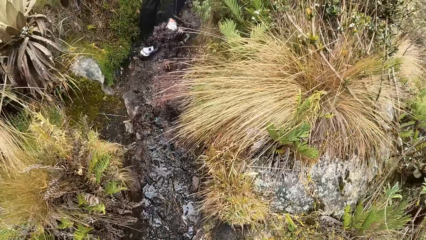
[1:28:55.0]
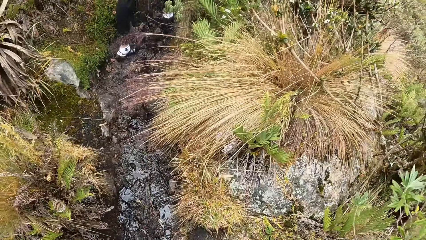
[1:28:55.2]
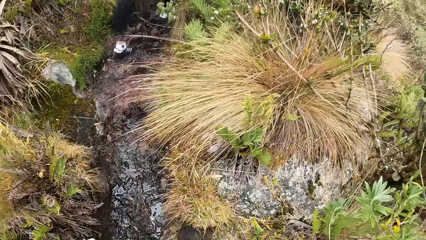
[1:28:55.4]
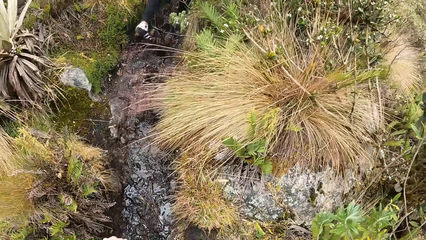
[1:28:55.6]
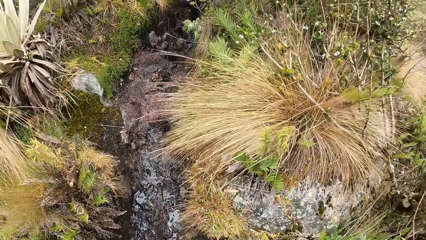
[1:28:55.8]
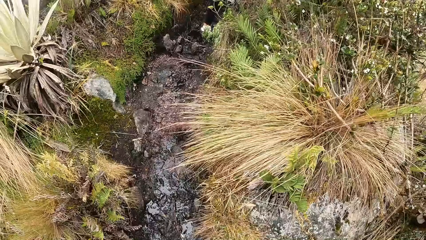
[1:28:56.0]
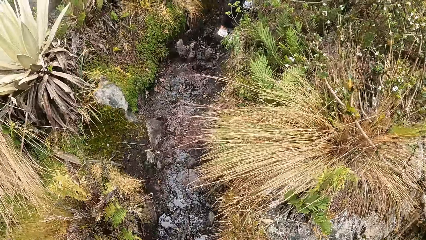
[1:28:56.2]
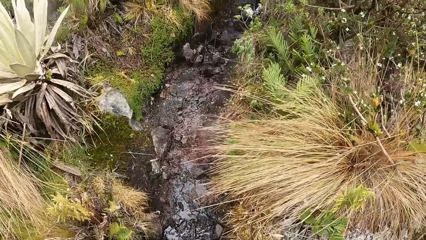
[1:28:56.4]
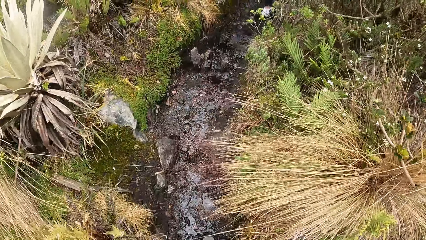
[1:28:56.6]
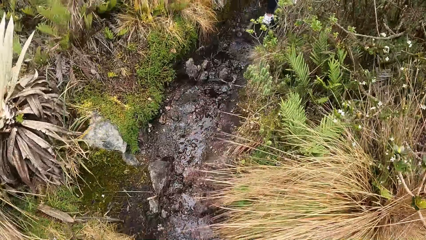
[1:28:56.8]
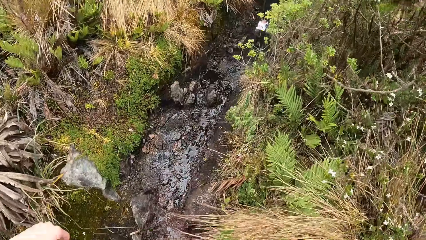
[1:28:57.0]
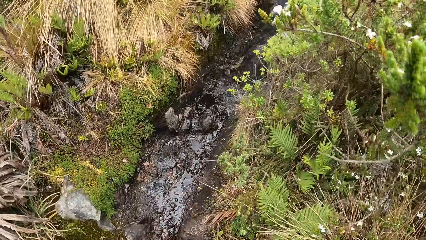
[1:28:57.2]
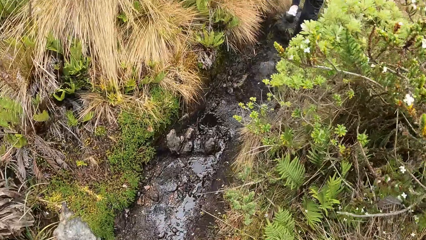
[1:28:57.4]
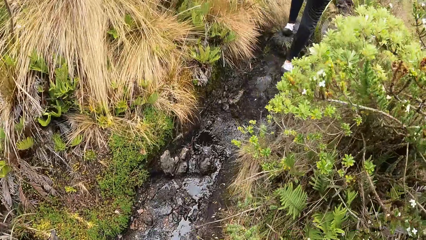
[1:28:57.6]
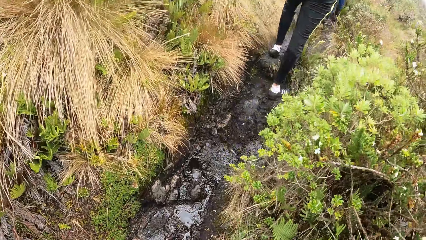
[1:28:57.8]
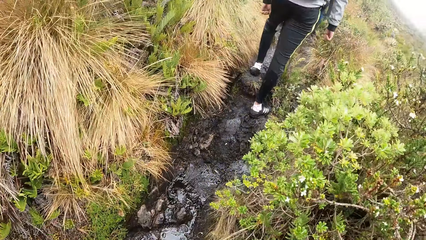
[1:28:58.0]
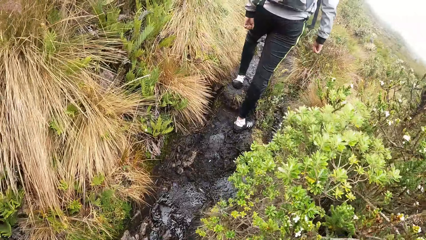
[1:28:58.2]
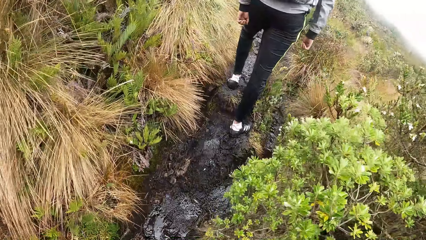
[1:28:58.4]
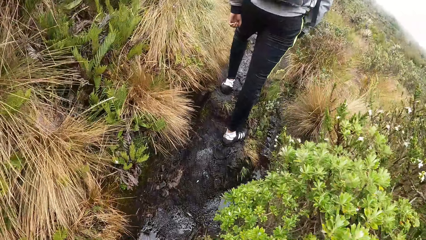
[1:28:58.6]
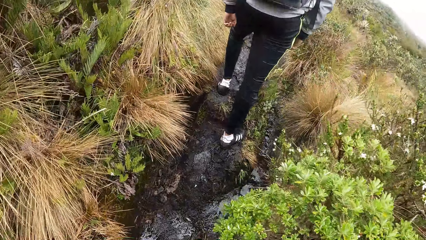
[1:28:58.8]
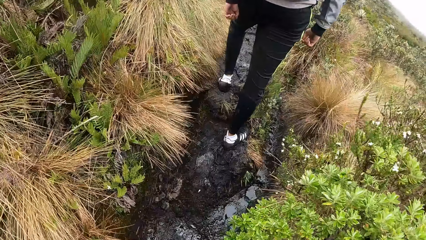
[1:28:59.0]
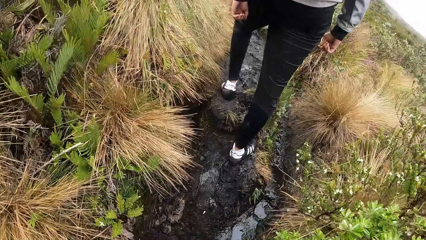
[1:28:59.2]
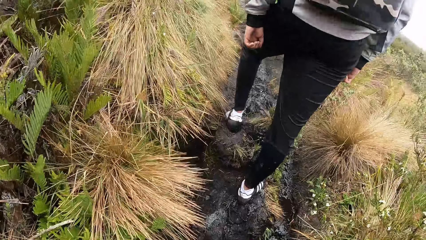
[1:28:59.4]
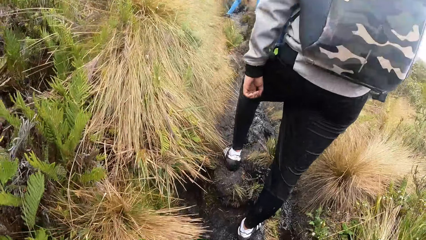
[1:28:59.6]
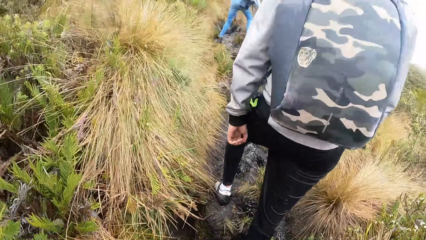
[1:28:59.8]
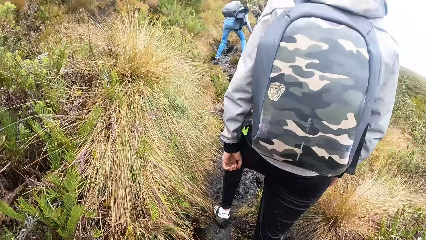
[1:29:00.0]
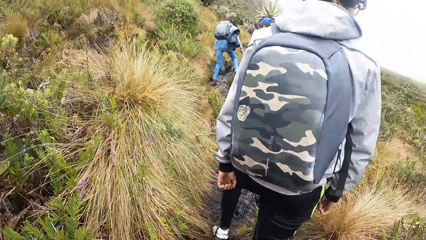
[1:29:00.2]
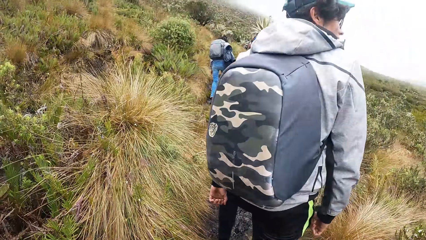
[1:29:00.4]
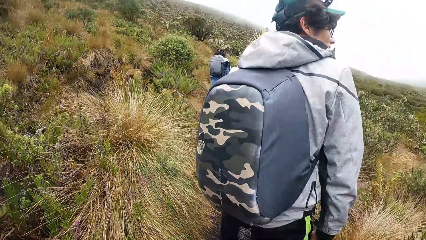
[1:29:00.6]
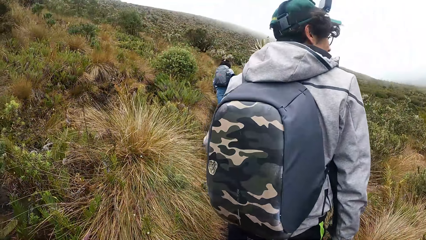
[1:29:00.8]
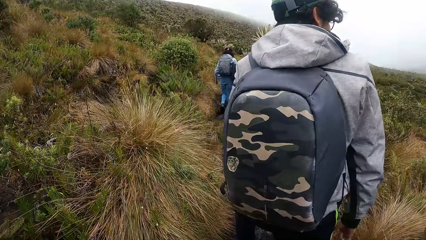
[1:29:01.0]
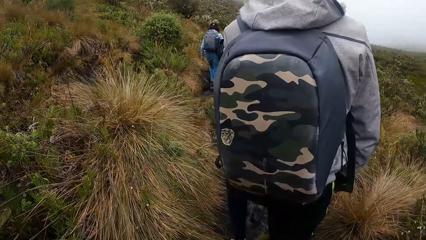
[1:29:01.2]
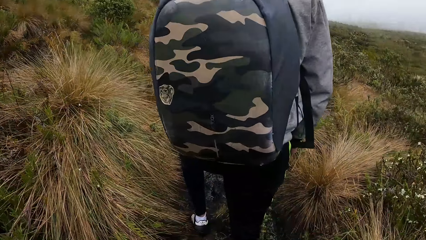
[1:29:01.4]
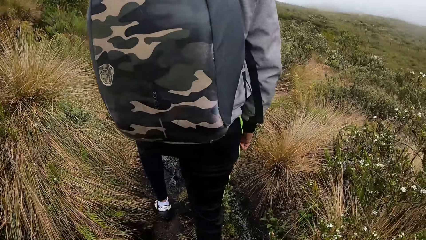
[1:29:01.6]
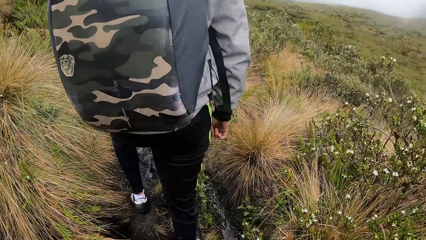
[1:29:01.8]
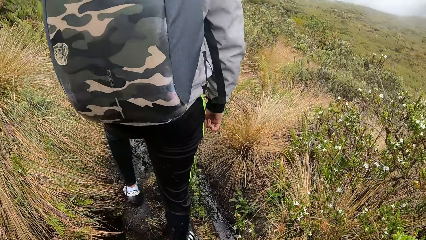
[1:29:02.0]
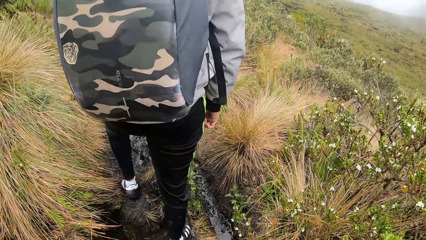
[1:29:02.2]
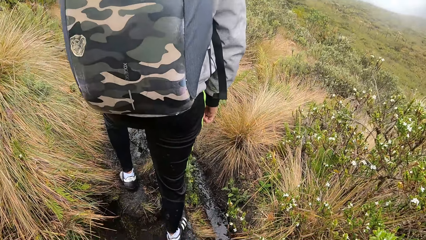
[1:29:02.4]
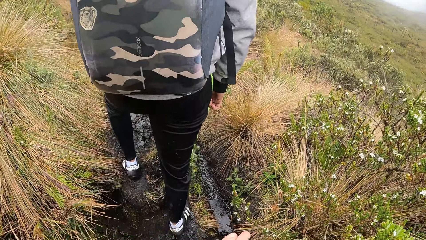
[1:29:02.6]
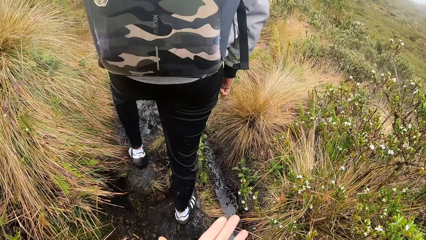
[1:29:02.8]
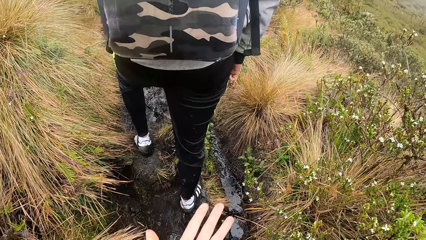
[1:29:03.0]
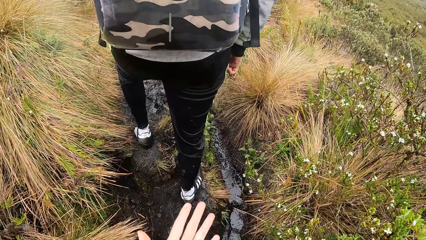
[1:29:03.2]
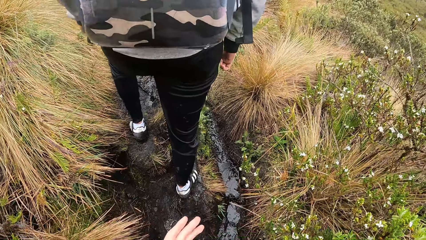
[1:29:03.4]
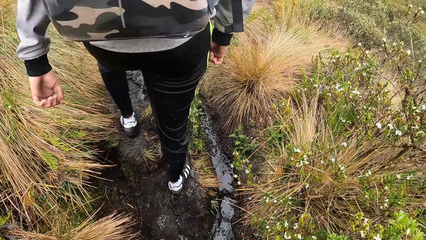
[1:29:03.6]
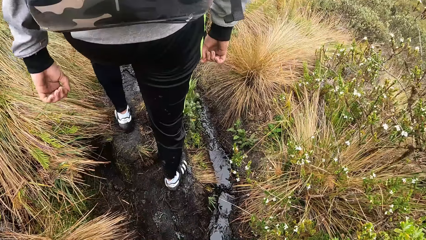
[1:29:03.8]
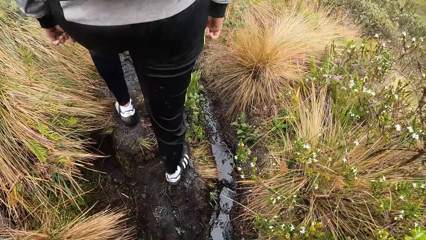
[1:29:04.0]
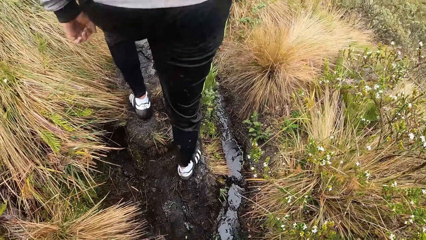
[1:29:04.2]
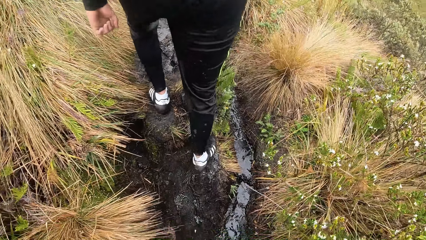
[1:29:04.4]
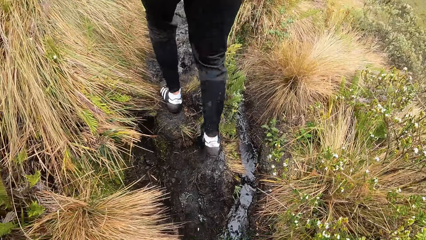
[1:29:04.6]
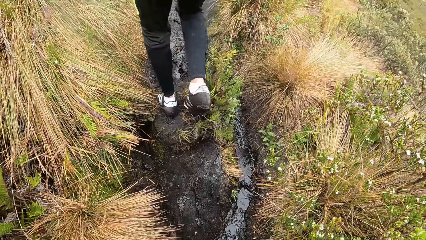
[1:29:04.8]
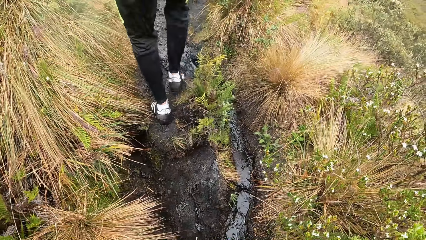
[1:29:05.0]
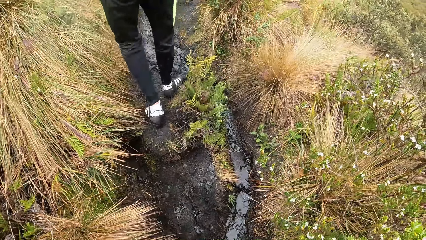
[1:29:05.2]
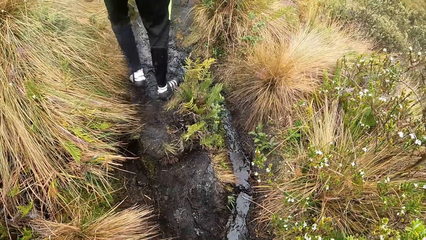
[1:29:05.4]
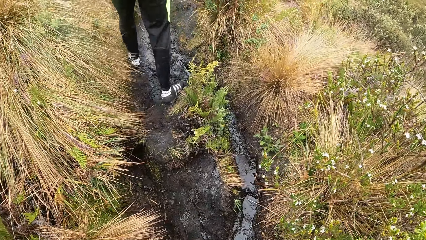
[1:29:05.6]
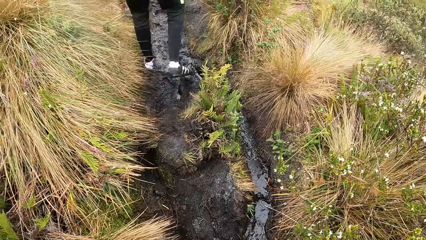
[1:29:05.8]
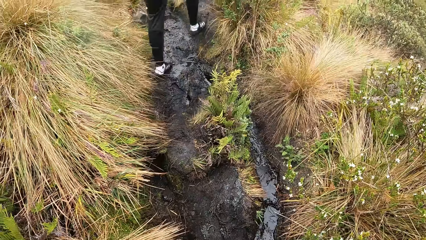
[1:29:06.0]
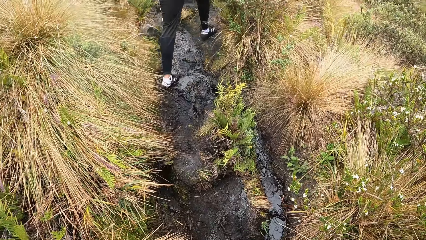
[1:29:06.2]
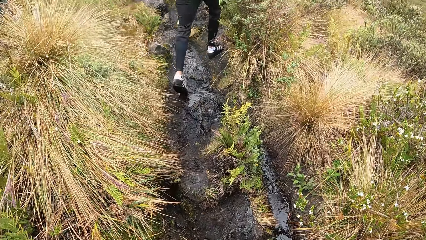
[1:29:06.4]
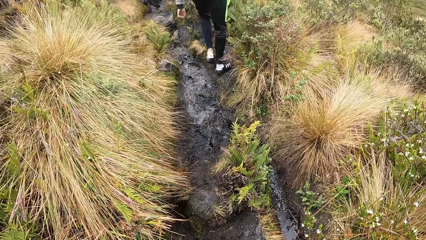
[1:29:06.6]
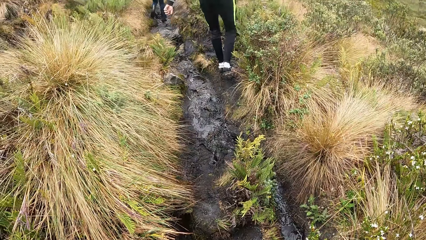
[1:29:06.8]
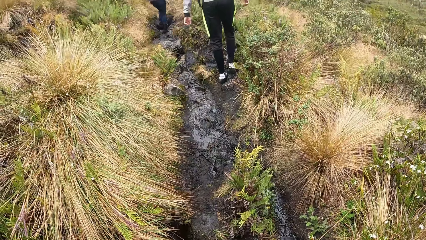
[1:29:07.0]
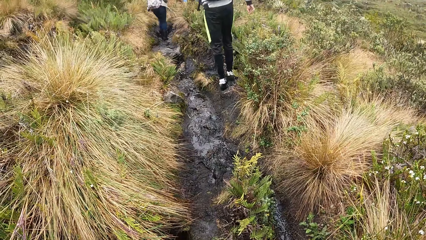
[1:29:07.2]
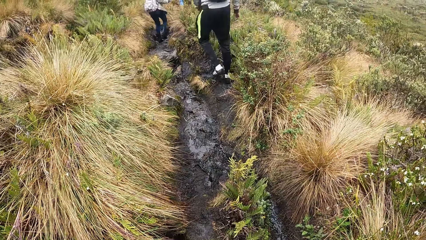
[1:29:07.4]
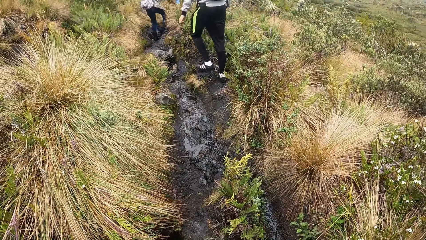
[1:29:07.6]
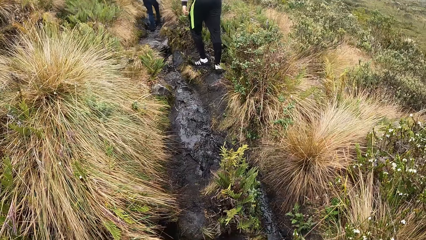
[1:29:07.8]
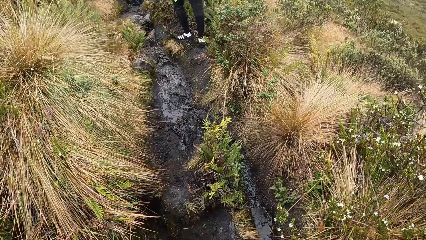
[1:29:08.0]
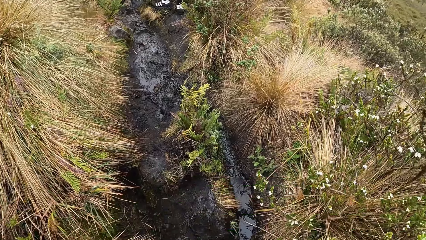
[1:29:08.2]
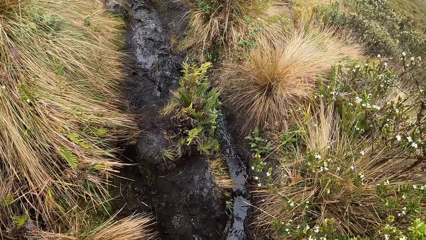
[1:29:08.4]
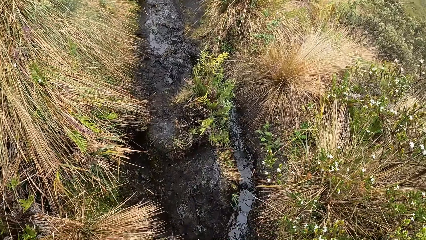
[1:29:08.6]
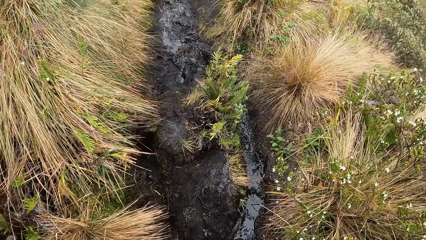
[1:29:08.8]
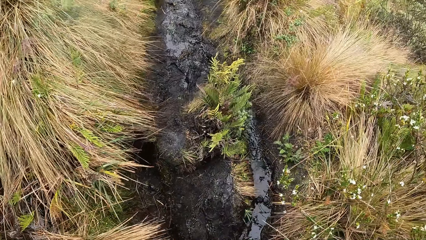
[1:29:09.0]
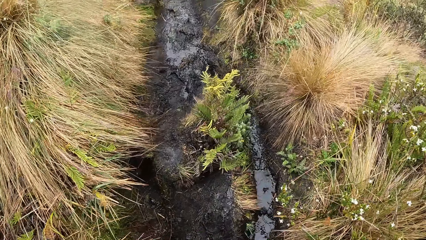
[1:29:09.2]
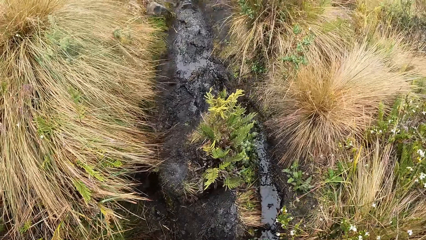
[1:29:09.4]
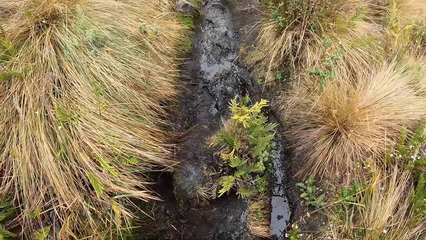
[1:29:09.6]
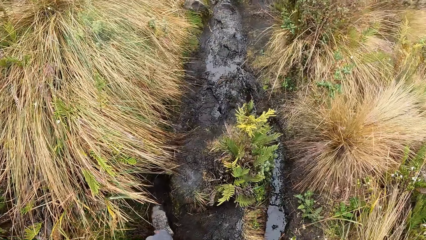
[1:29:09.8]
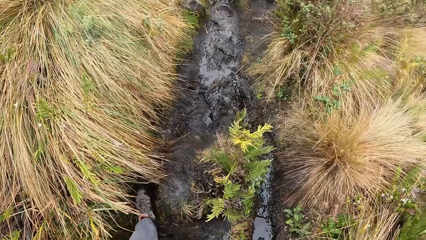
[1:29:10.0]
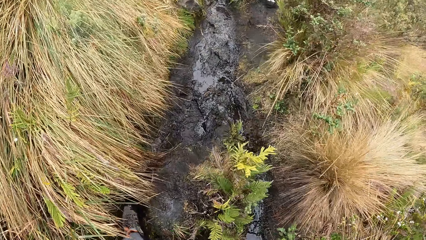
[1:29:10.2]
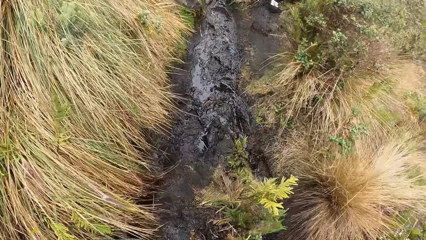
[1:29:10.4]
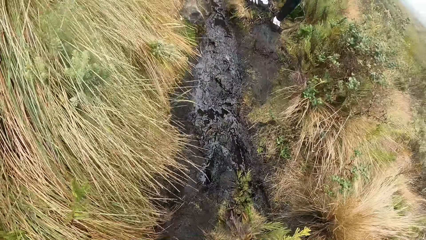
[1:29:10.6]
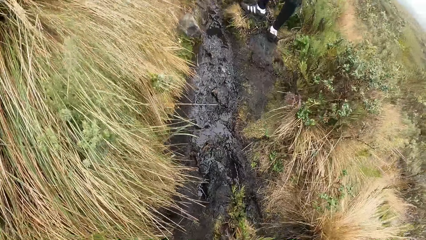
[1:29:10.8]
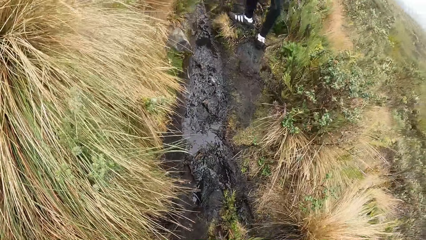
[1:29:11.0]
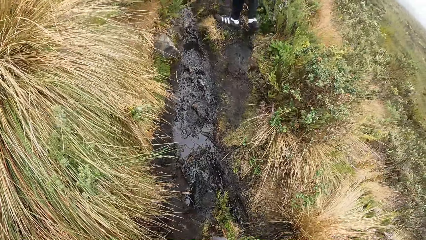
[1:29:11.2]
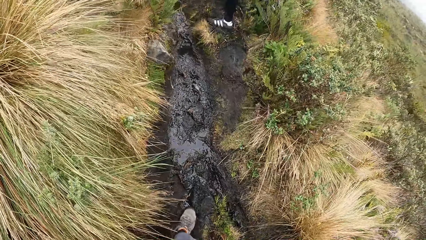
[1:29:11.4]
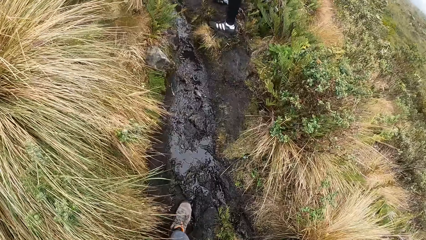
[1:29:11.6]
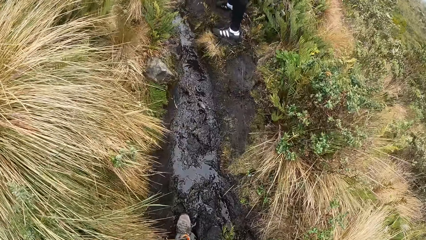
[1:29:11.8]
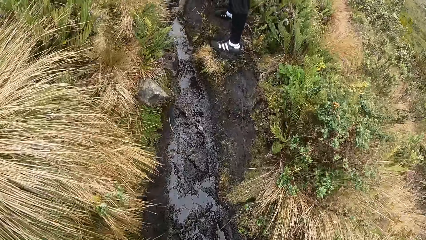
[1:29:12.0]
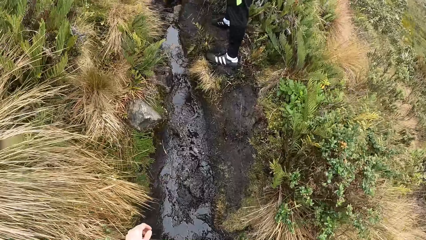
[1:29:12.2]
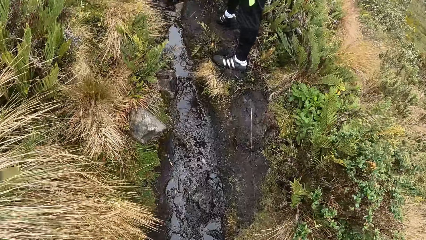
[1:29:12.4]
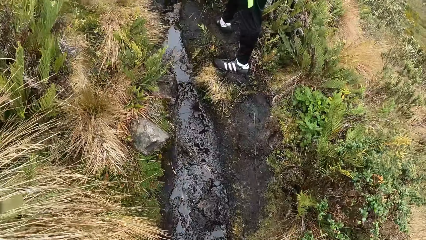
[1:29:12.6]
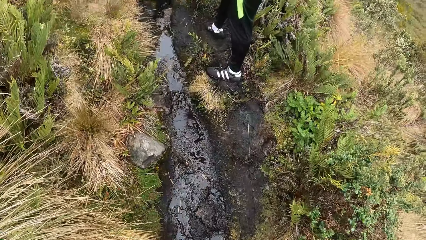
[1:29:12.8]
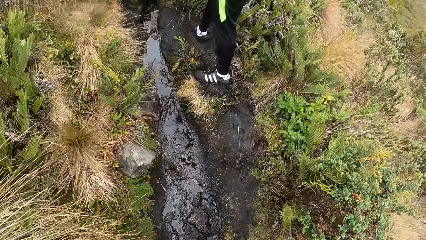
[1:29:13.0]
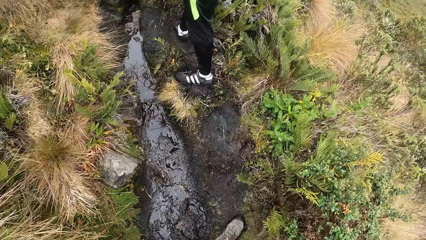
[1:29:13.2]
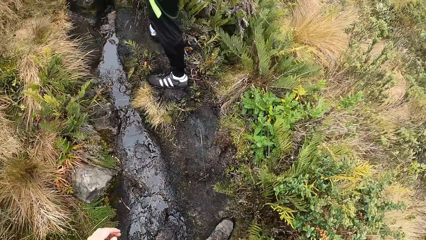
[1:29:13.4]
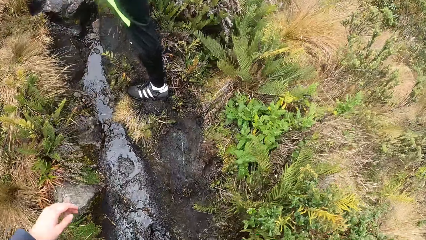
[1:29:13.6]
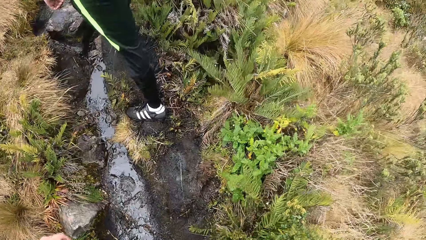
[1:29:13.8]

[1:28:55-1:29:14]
A person looks around. The camera wearer looks around. The person climbs a mountain. The camera wearer climbs the mountain.
